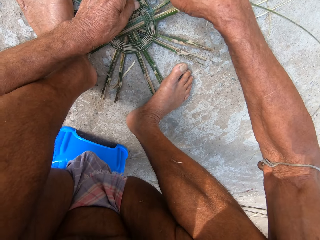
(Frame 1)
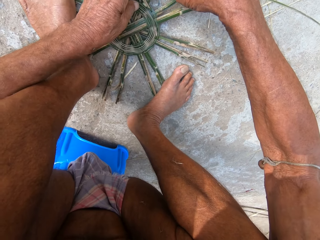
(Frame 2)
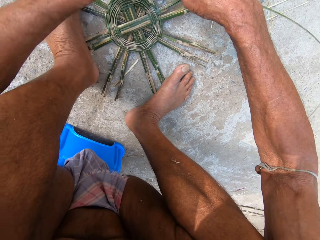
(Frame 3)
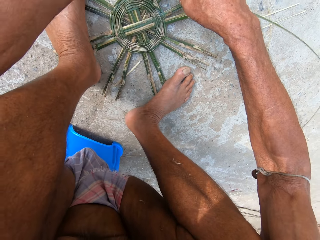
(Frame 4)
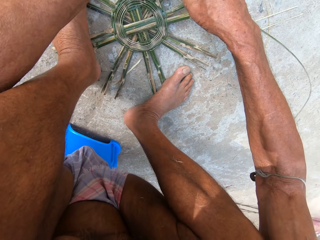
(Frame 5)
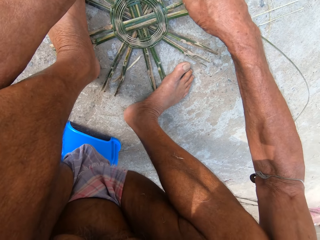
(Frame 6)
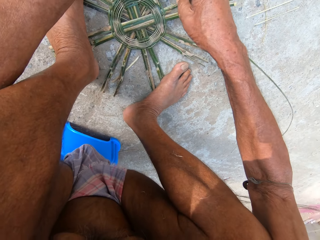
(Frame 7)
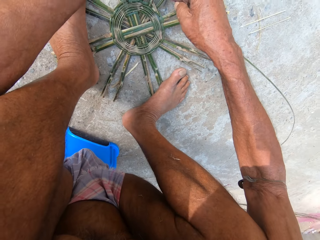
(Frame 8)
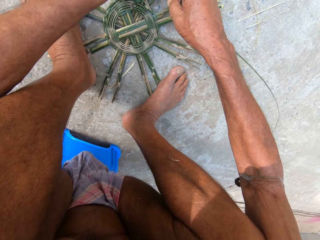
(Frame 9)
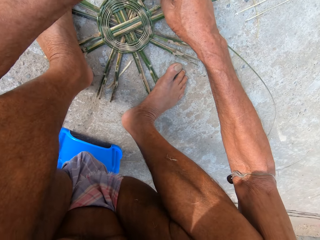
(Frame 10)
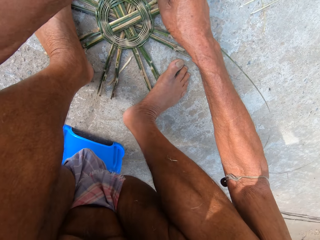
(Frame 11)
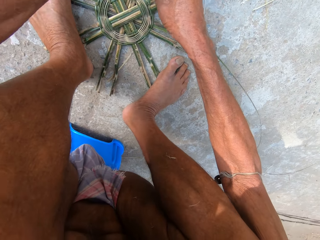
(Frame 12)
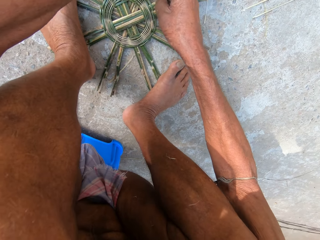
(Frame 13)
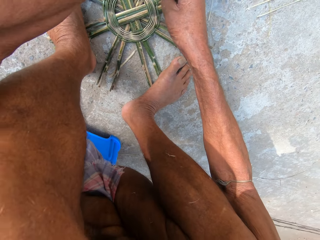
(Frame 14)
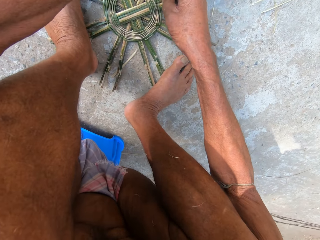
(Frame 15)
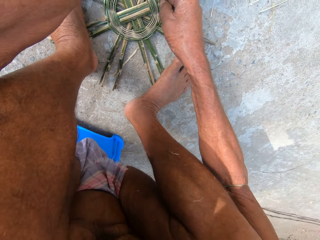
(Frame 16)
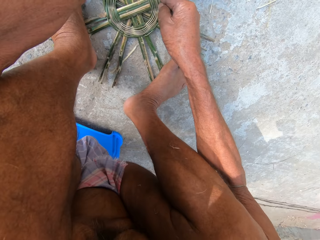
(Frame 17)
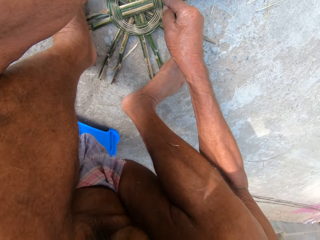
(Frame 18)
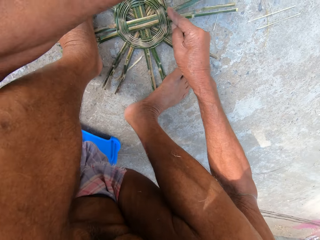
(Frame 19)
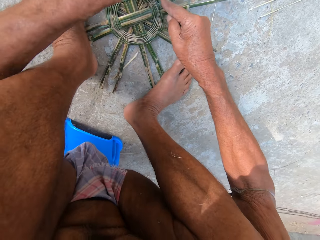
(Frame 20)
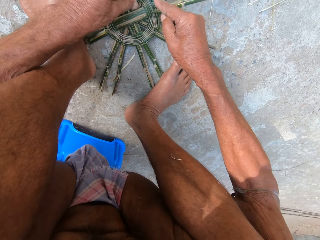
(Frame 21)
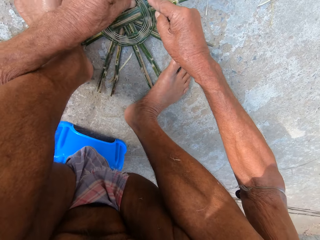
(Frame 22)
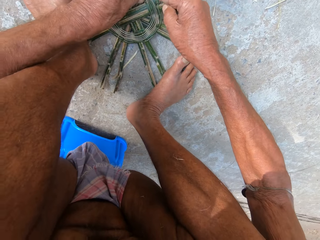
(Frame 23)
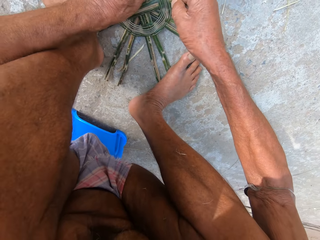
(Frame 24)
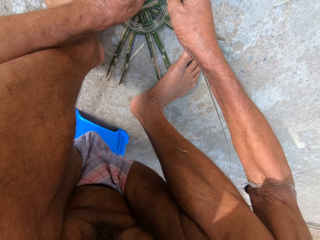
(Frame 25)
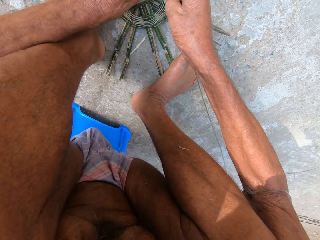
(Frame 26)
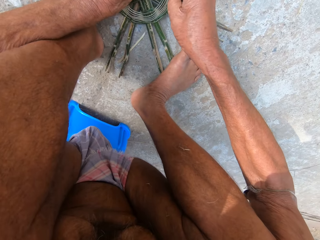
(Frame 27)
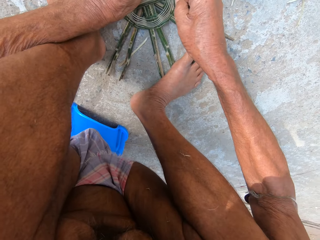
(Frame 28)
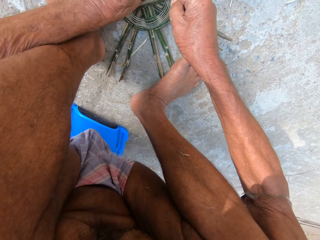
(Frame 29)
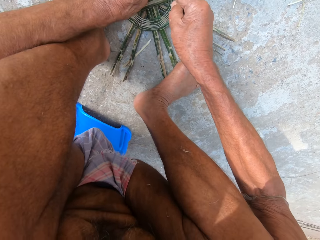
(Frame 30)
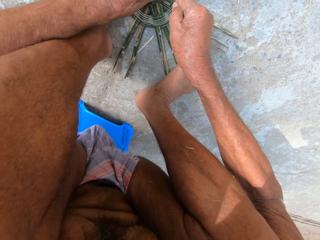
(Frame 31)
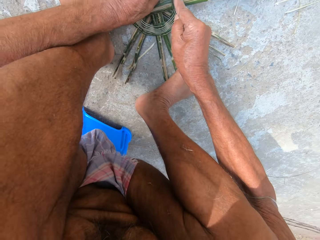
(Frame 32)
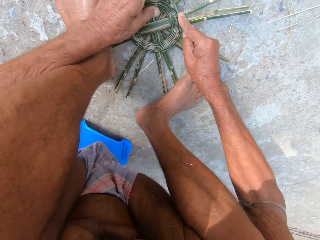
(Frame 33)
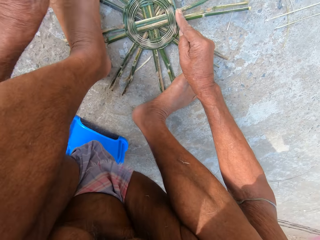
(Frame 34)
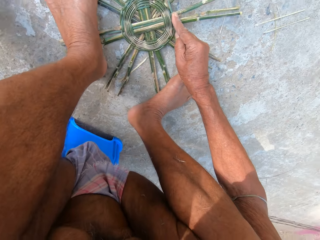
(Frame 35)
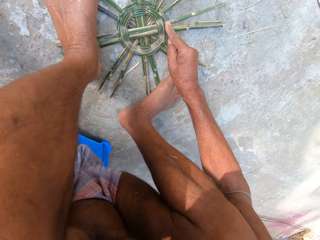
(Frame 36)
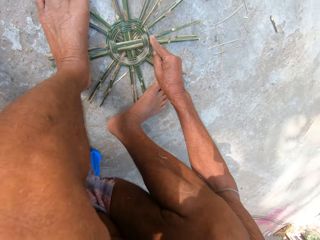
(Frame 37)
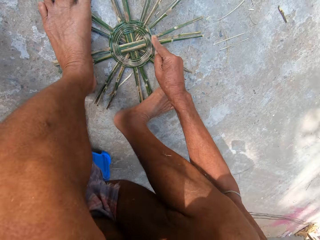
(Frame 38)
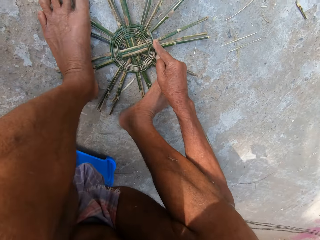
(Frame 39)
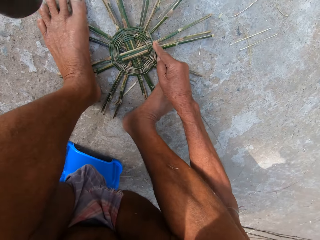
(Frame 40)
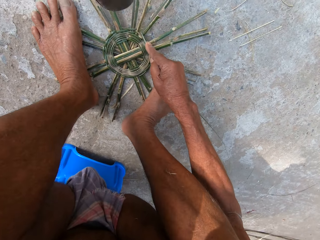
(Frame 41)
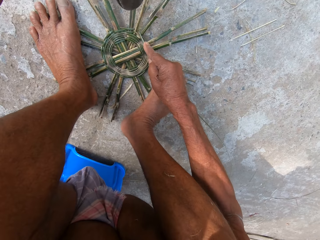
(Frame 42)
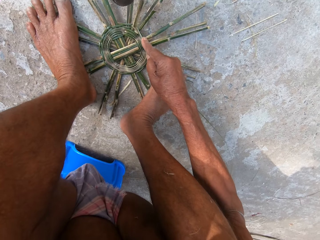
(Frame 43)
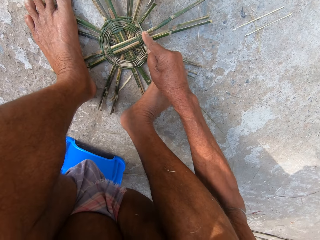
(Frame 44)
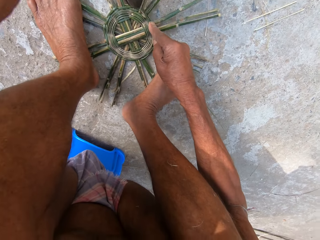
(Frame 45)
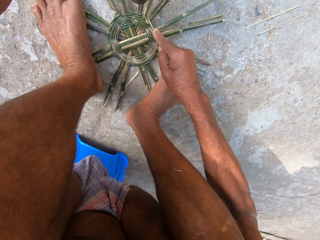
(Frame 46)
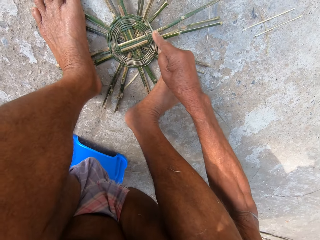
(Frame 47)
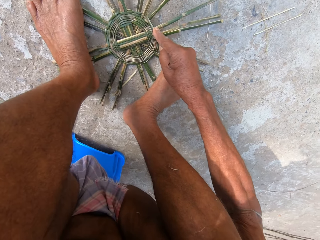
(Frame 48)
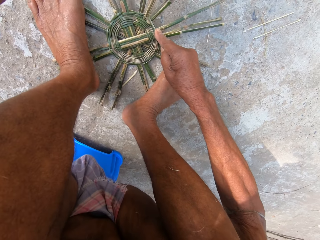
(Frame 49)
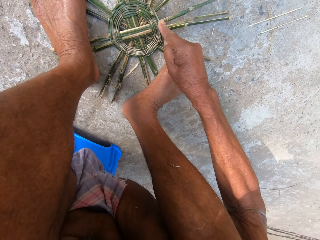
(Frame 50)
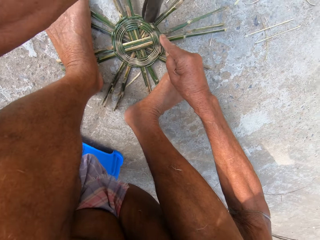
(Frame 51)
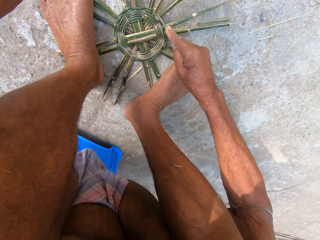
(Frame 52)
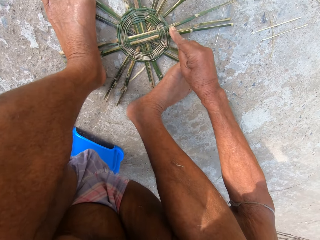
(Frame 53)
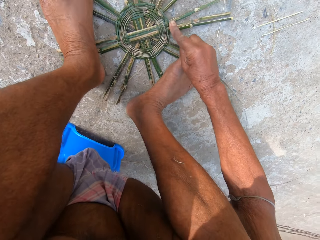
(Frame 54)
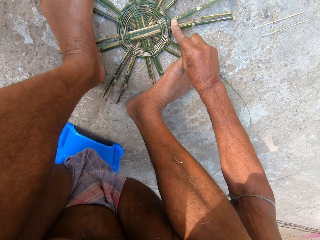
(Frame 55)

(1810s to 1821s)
The camera wearer weaves something. He picks the machete from the floor with his left hand. He hits the bamboo basket on the floor with the machete in his left hand.

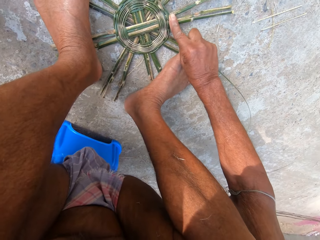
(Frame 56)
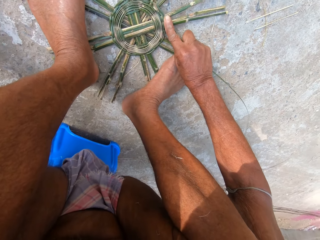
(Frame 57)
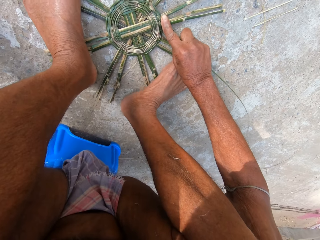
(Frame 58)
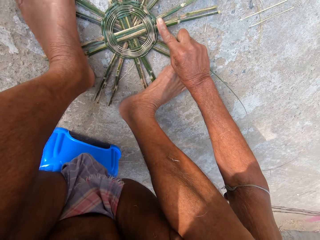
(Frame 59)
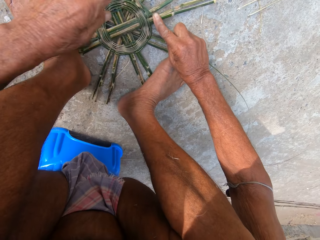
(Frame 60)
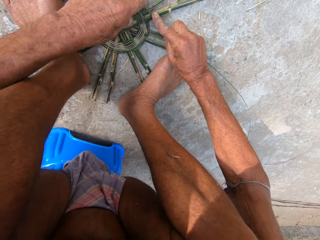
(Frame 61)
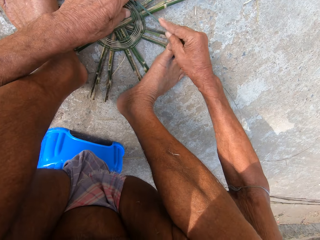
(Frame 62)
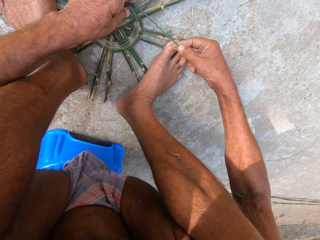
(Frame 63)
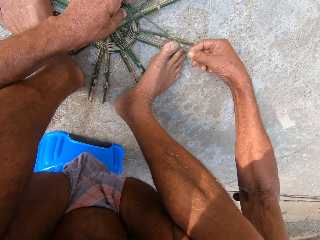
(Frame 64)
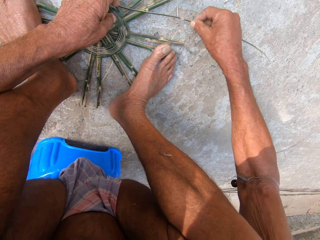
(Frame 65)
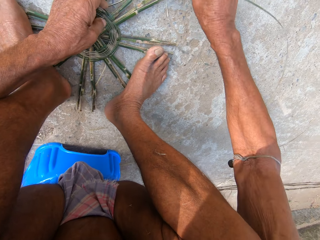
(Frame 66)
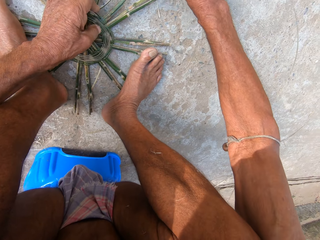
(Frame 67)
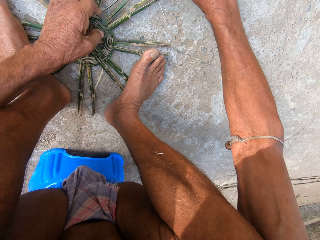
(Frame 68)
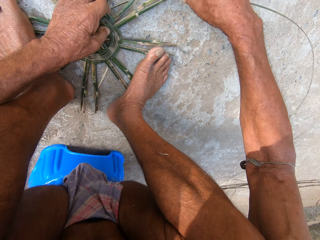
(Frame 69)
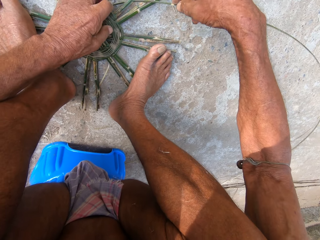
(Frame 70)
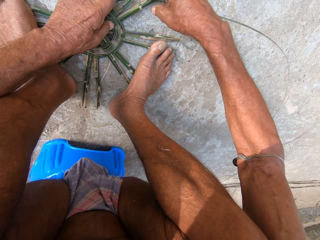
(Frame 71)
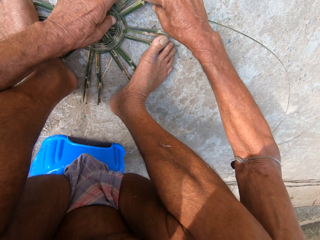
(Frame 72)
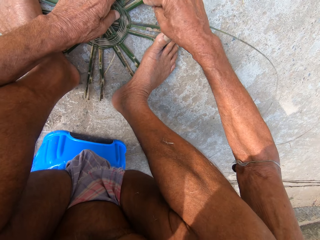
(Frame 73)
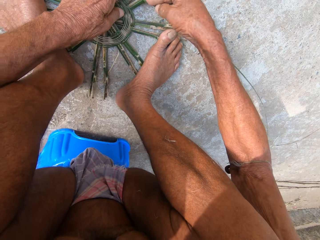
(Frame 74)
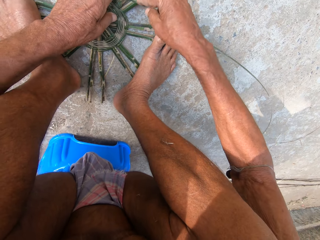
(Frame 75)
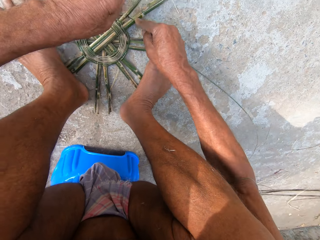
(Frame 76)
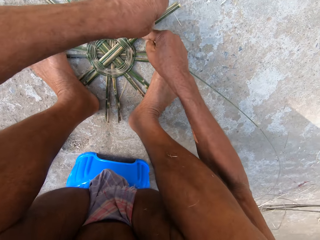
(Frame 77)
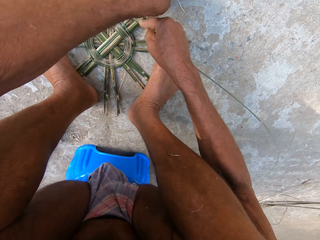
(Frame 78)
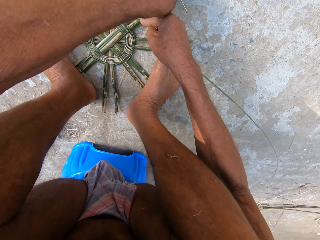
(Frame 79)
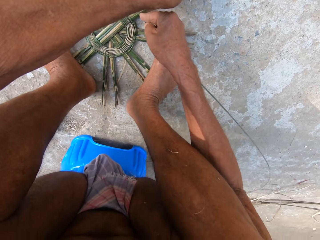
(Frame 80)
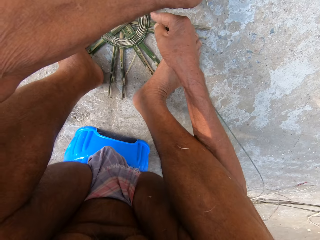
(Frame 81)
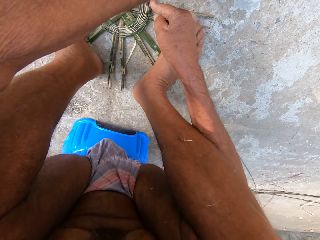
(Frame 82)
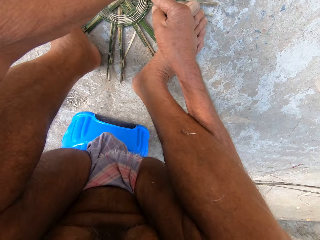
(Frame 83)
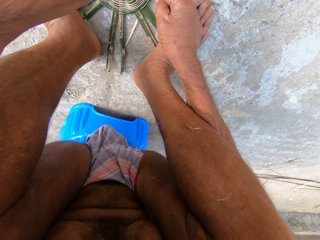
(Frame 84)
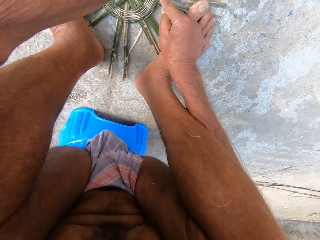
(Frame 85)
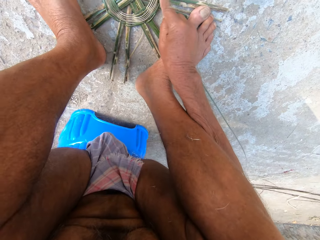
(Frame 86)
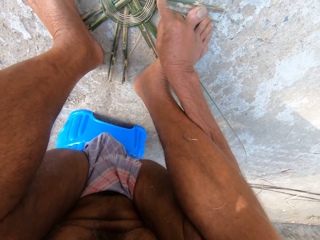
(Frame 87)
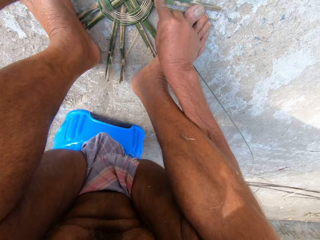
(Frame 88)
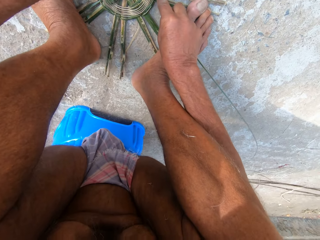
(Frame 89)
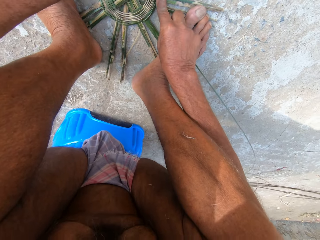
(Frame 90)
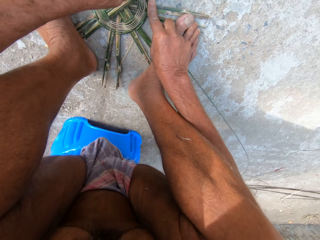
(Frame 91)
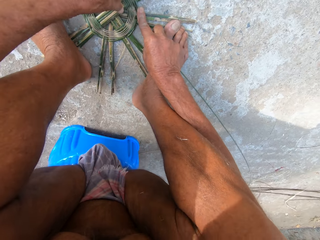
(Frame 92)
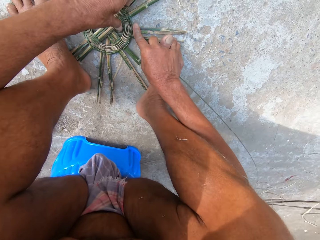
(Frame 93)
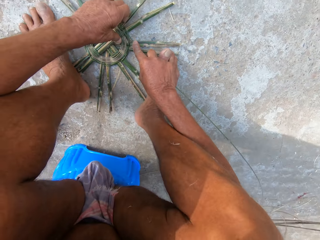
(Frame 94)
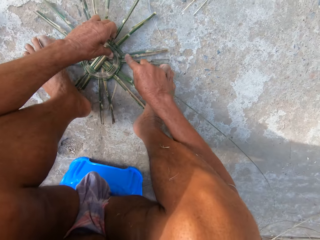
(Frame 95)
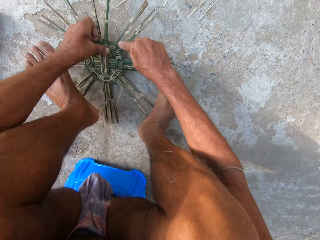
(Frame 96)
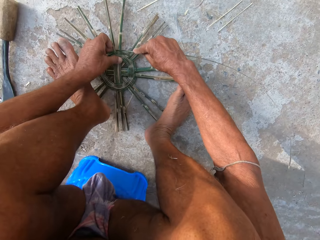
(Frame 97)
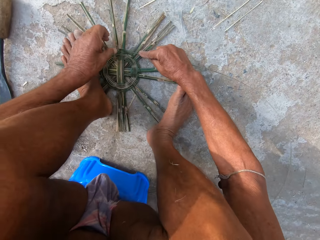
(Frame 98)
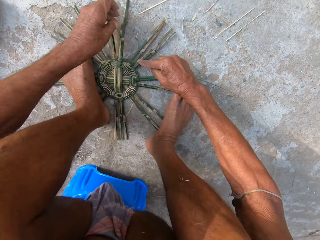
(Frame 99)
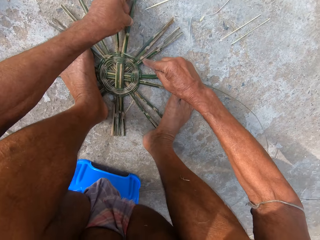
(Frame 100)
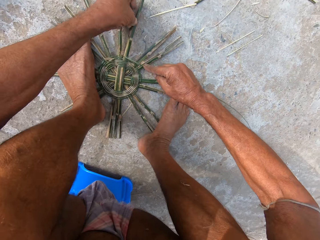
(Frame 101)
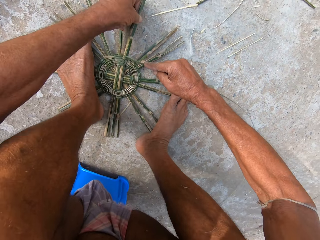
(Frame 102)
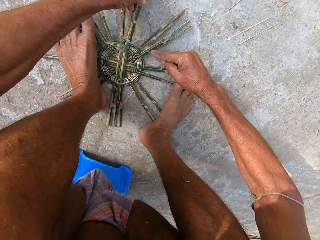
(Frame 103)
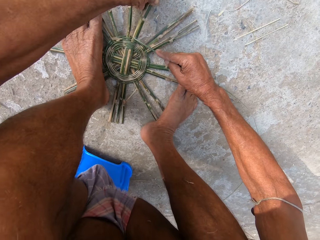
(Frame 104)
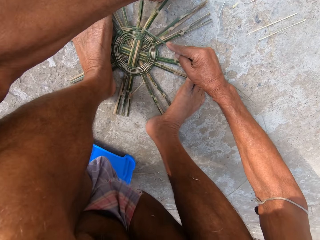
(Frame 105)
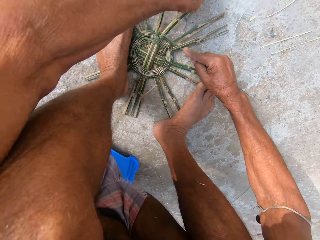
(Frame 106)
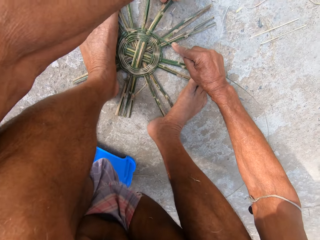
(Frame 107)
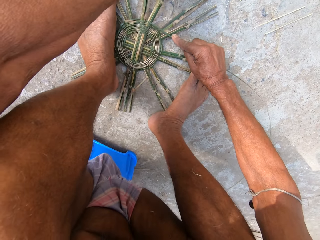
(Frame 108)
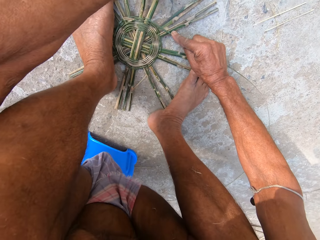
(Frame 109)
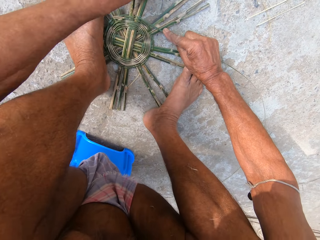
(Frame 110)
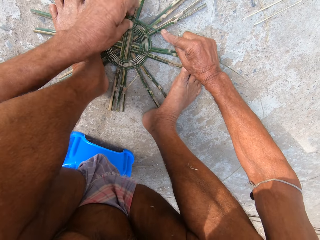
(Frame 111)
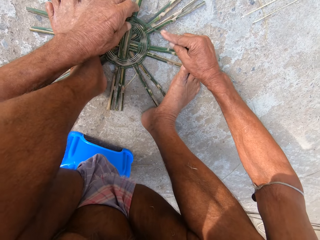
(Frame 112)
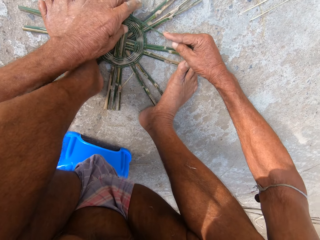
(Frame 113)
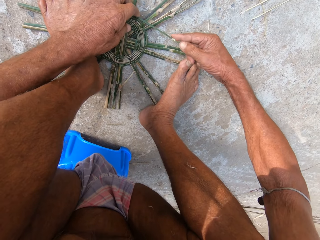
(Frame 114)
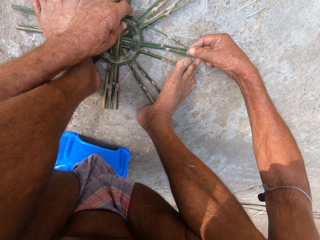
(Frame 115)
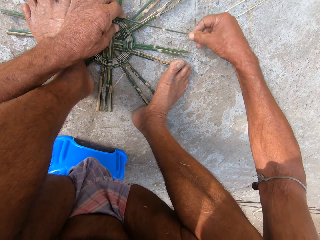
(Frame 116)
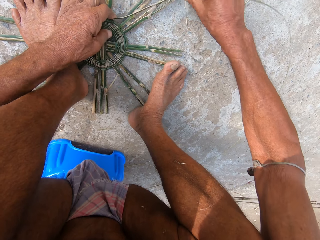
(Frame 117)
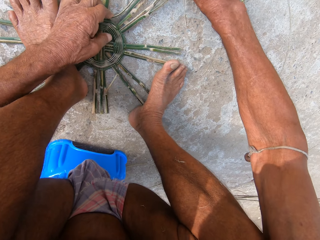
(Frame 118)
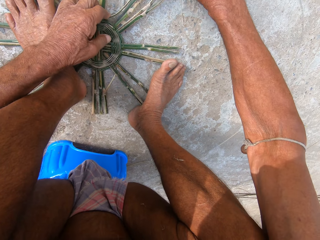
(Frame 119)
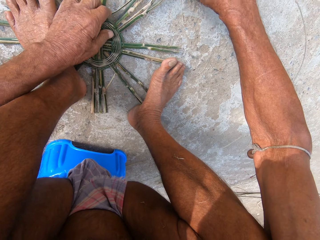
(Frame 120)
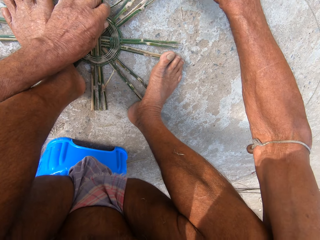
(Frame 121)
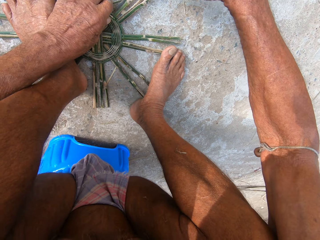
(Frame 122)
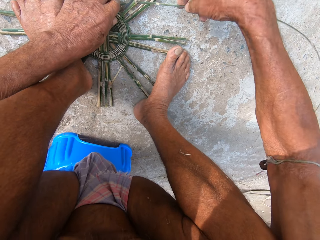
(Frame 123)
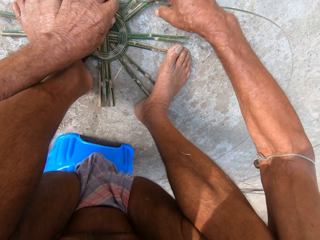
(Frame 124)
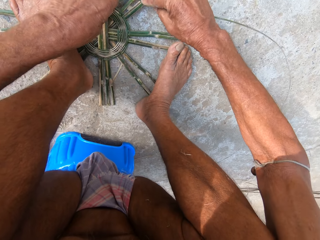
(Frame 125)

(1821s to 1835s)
The camera wearer drops the machete on the floor with his left hand. He weaves the bamboo basket on the floor with both hands. He turns the bamboo basket on the floor with his left hand. He weaves the bamboo basket on the floor with both hands.
